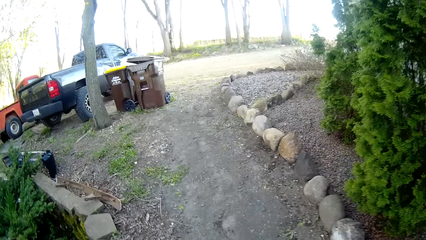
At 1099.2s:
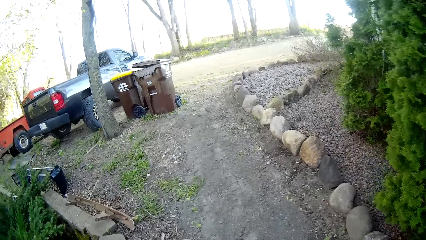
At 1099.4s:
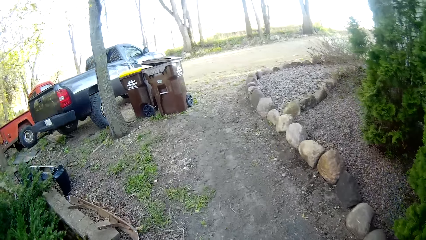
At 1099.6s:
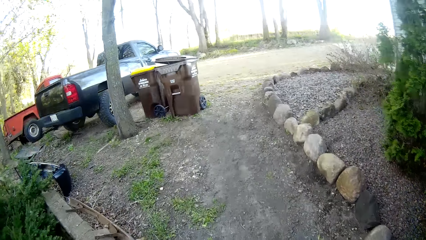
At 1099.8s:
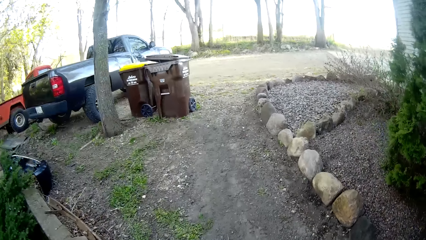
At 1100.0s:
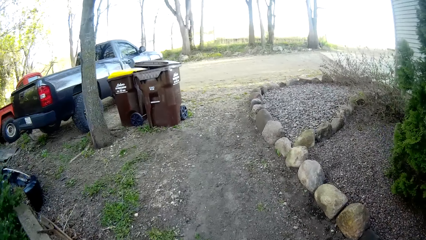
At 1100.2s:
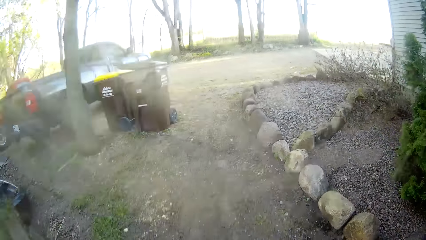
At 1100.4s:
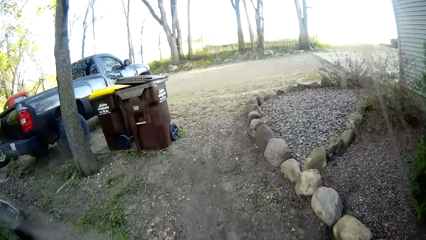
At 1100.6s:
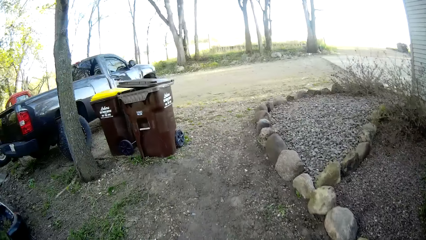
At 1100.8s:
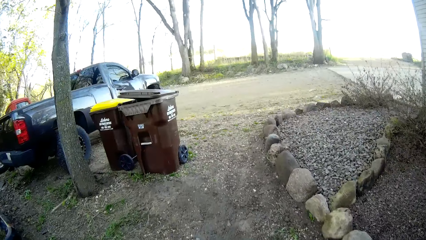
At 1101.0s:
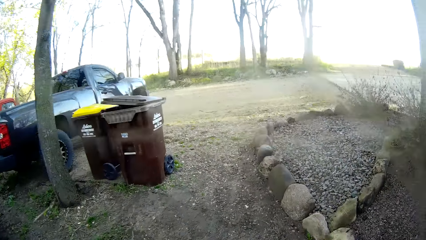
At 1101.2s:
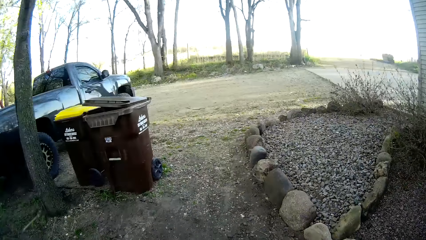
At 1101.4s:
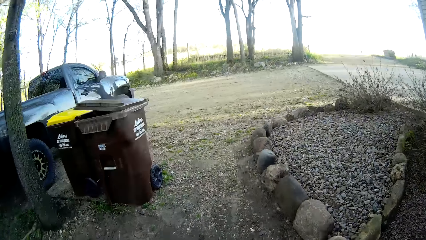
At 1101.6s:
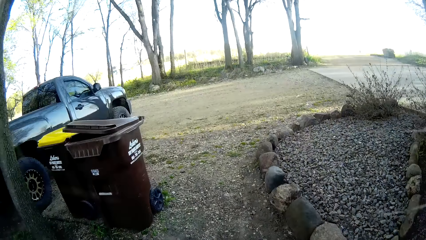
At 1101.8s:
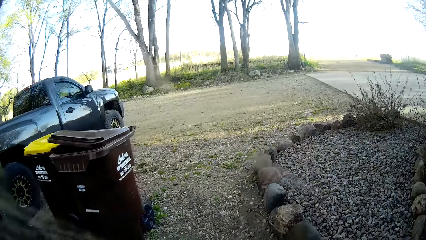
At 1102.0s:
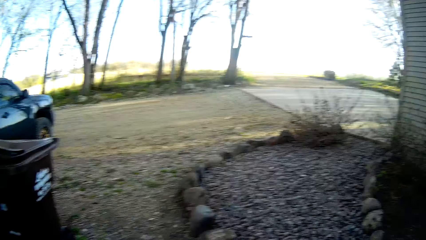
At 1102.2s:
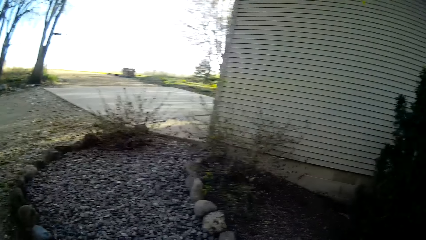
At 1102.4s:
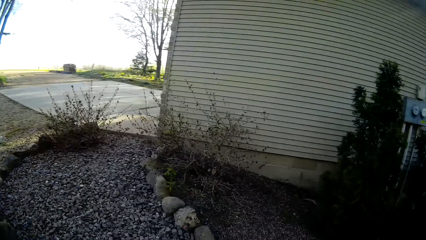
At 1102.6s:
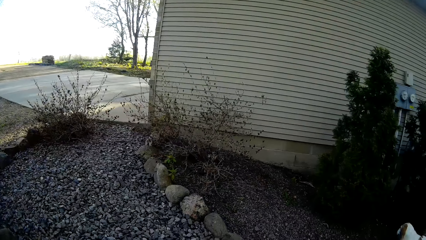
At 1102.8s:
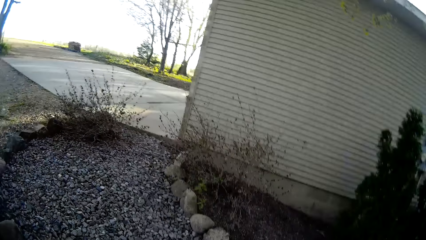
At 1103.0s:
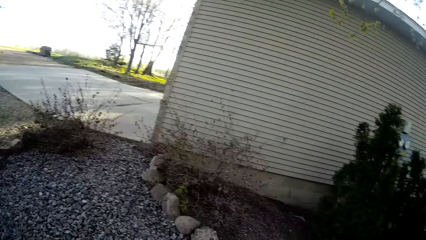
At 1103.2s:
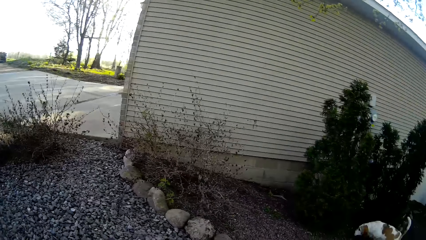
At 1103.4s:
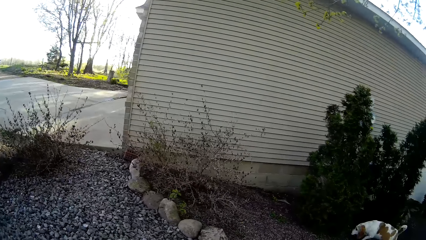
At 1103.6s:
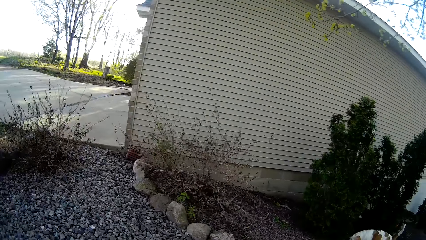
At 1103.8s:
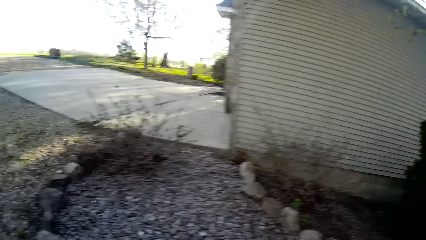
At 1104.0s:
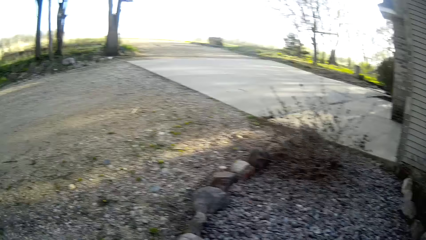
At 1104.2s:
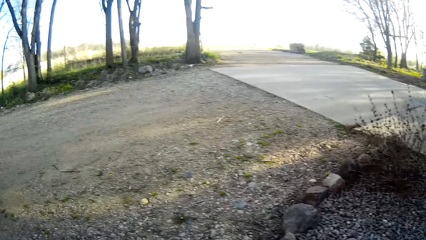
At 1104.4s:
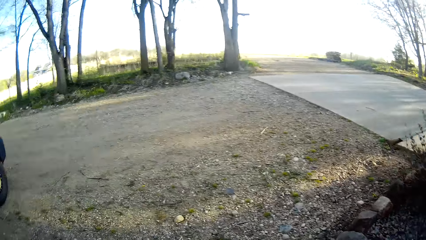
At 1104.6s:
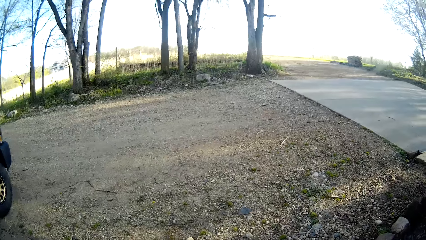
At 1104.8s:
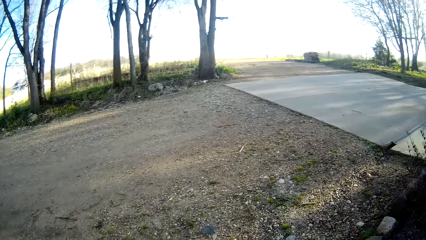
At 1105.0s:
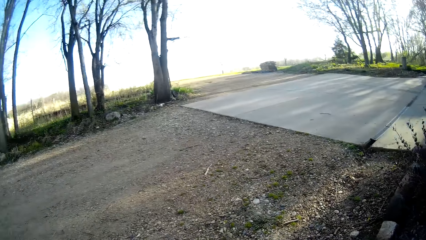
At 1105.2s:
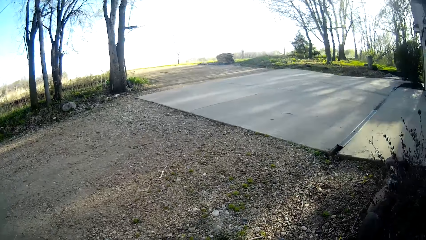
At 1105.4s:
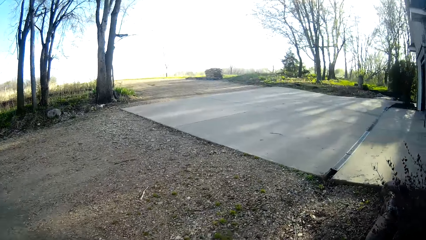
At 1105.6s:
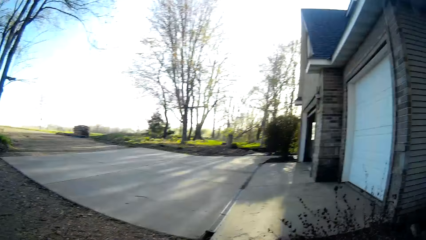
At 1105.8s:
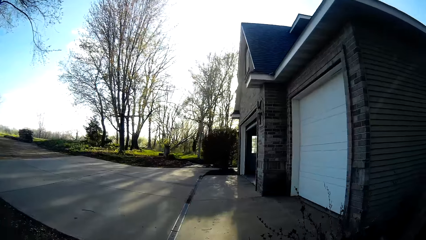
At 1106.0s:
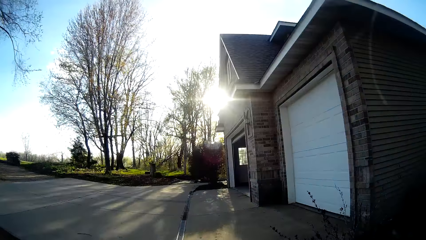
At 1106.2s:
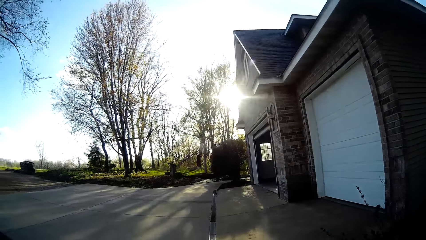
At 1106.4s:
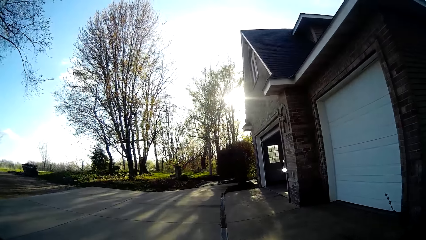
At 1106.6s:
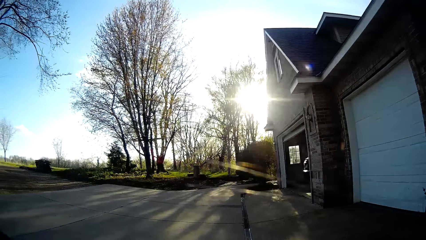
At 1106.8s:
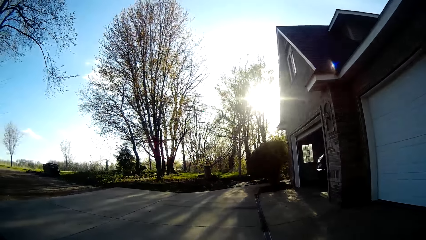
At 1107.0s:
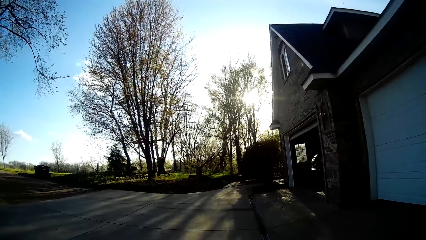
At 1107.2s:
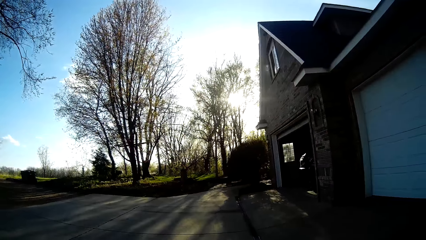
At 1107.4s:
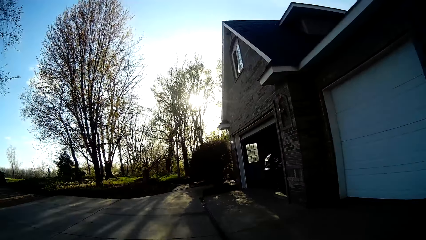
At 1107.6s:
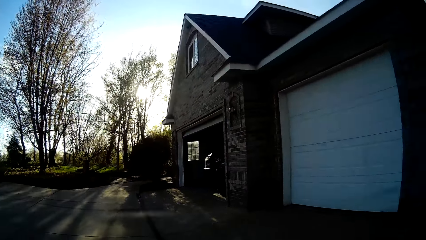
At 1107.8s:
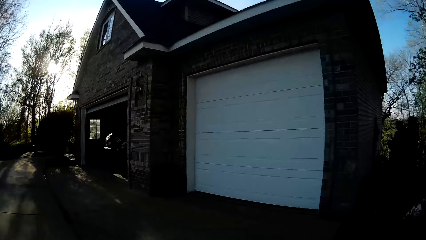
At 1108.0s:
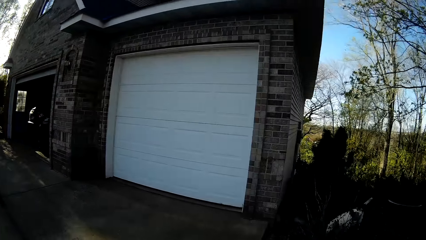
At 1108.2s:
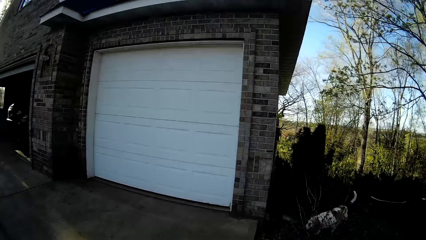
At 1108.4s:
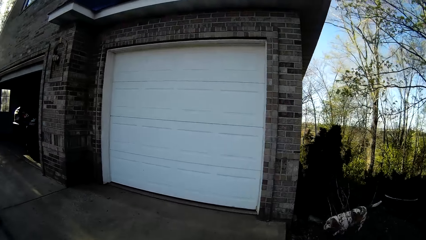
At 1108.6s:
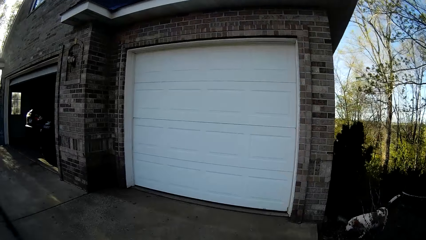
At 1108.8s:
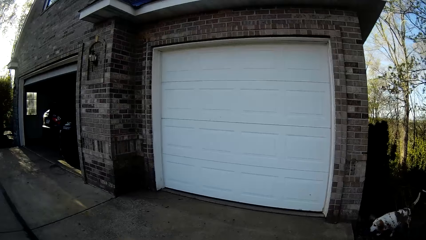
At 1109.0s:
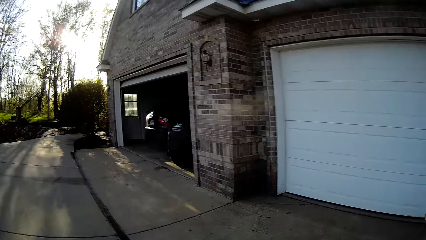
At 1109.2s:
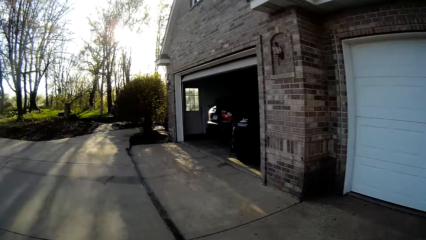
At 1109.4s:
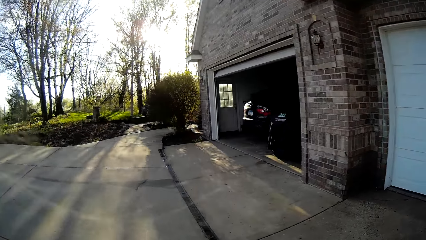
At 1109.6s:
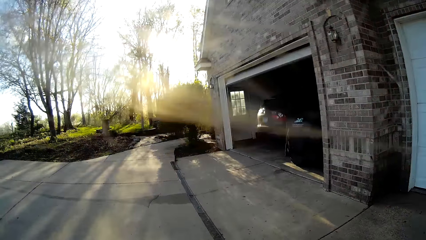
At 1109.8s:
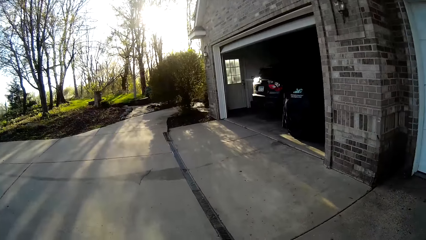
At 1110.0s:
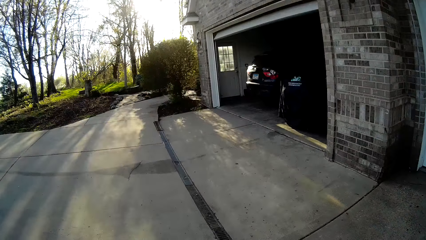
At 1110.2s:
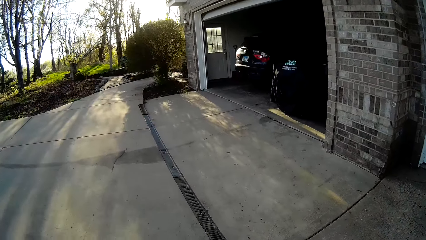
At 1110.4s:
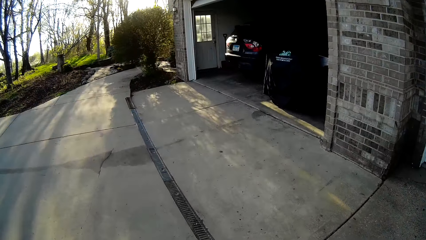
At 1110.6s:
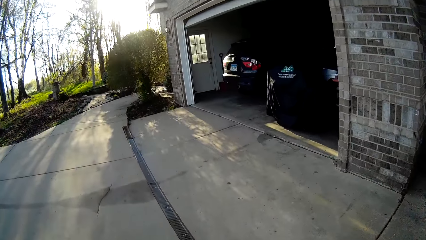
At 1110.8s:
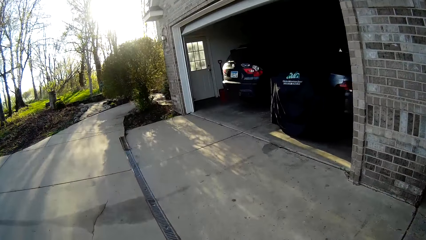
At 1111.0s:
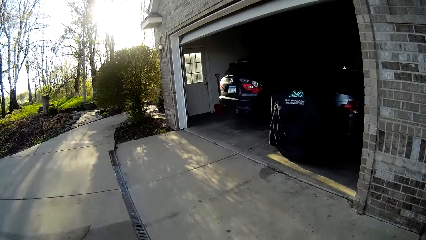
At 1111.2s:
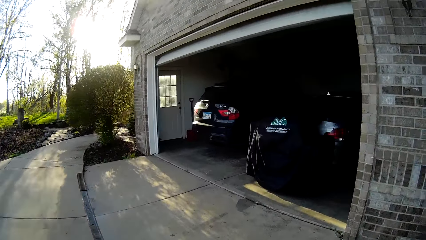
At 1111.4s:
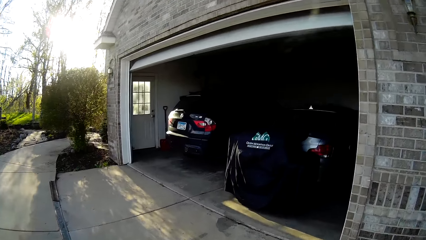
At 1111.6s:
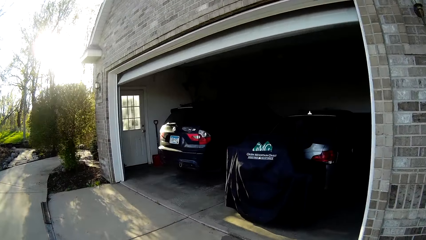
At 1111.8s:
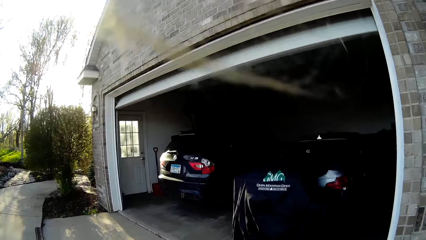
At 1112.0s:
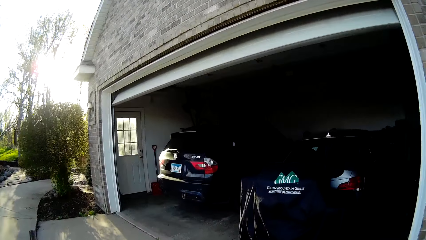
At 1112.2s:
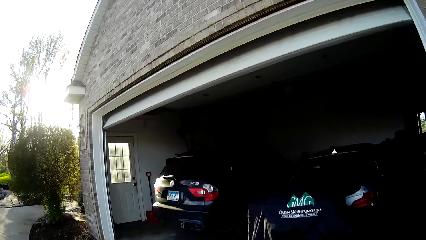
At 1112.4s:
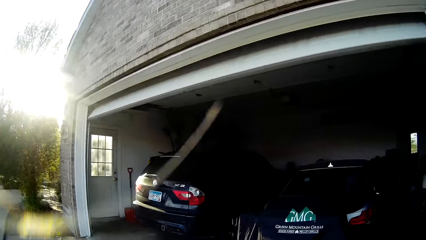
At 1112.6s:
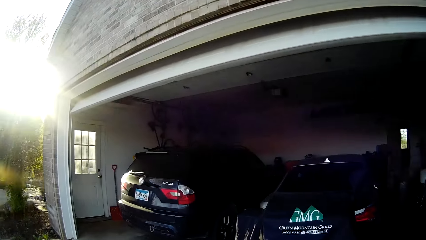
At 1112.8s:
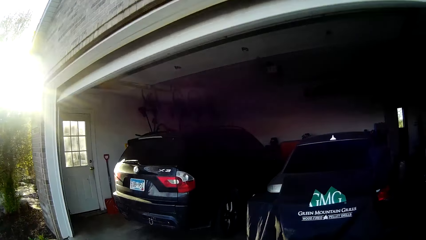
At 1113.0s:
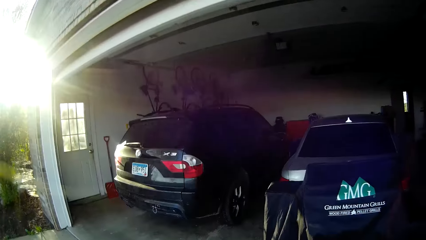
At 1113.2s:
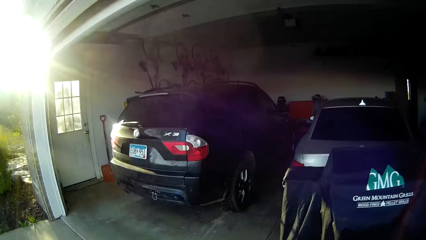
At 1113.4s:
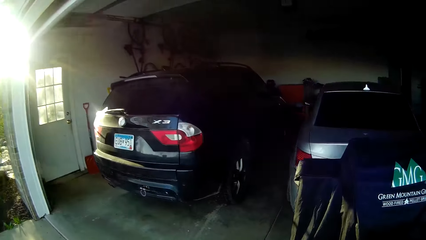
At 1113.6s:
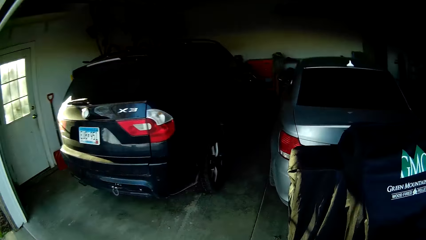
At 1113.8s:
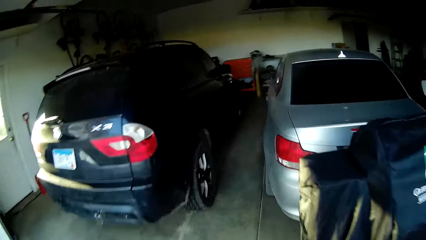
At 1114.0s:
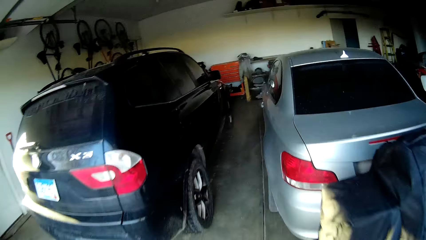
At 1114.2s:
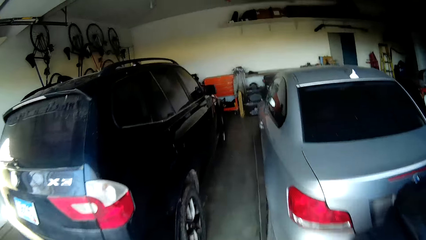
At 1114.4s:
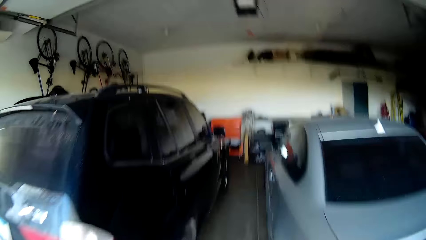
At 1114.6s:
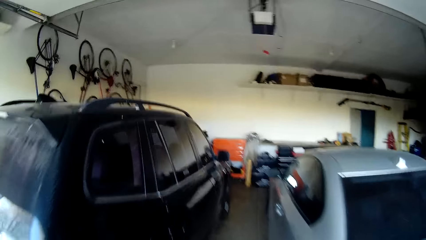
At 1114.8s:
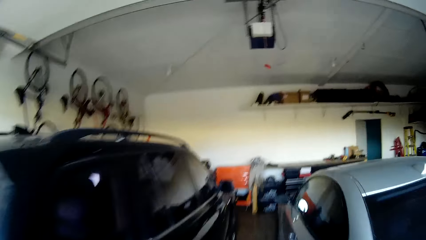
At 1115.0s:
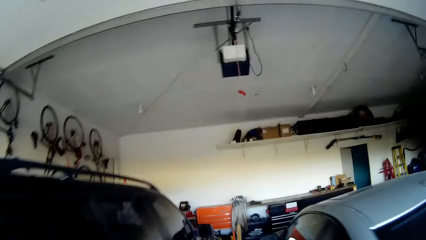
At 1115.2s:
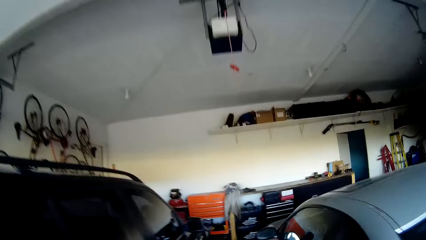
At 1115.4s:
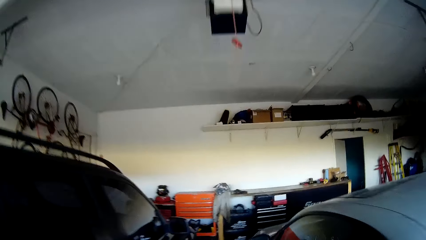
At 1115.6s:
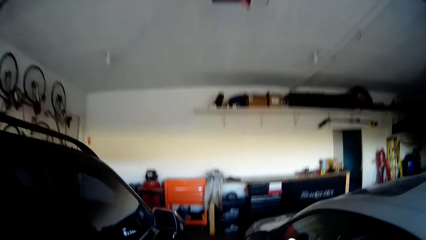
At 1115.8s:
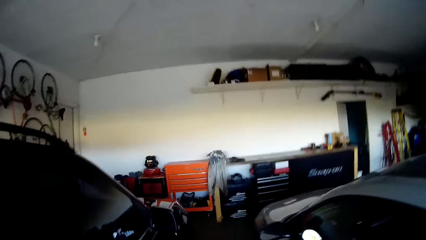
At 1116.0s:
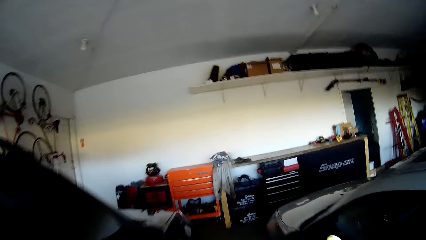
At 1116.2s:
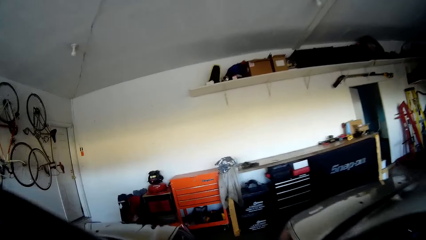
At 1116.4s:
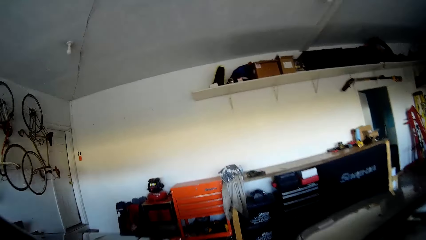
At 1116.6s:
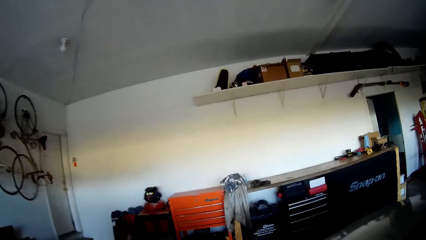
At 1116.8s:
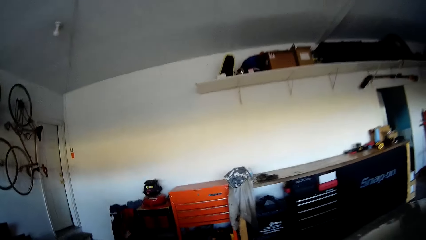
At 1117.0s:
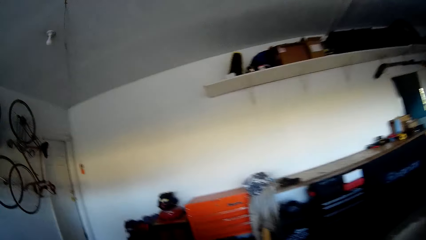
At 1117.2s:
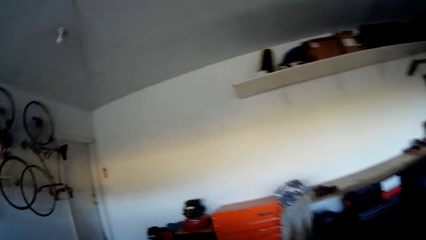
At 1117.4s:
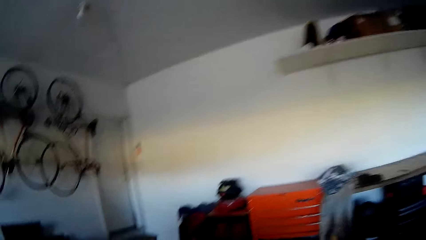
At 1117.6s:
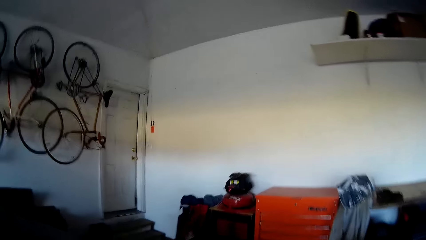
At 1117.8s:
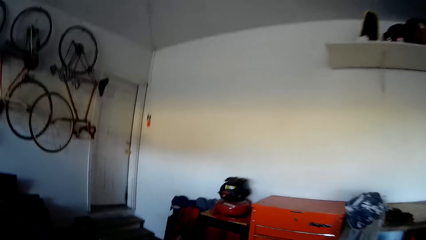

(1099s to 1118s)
The camera wearer walks on the ground. They look around. They talk with a dog. They walk on the ground. They look around. They walk on the pavement. They walk into the car garage. They walk in the garage.
